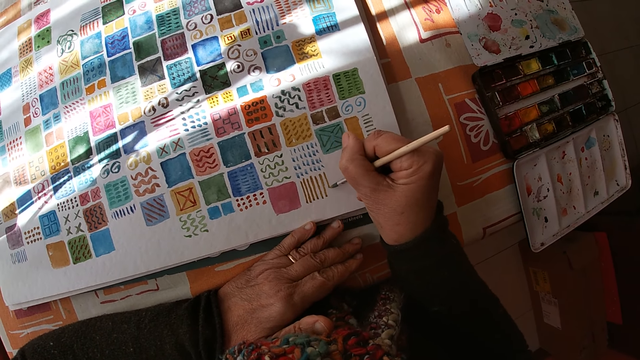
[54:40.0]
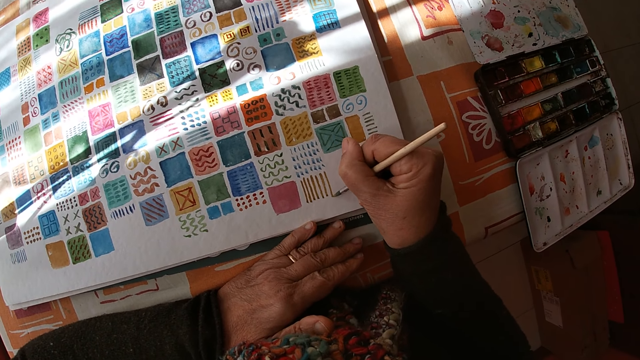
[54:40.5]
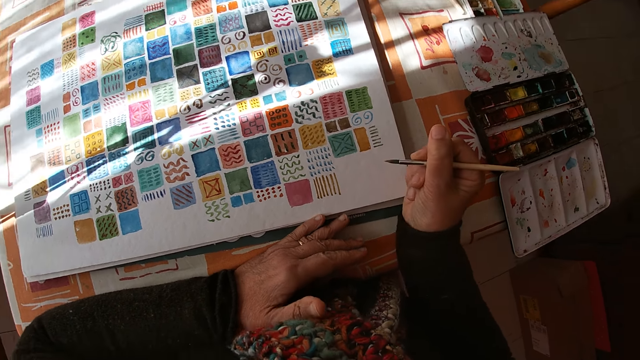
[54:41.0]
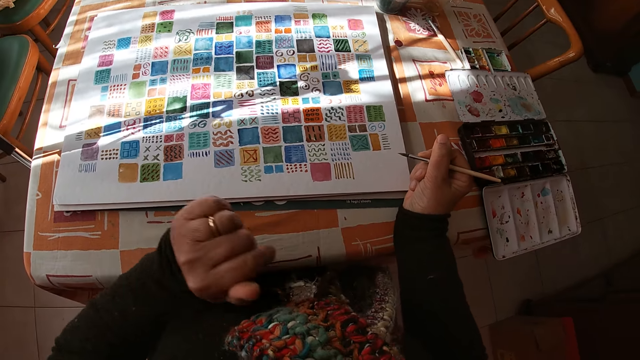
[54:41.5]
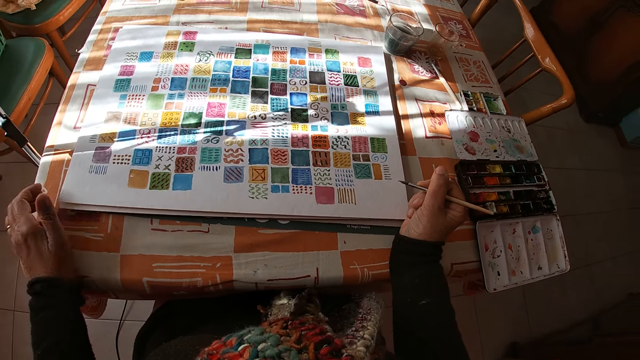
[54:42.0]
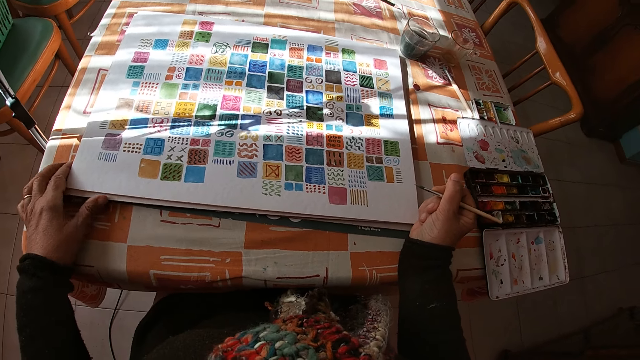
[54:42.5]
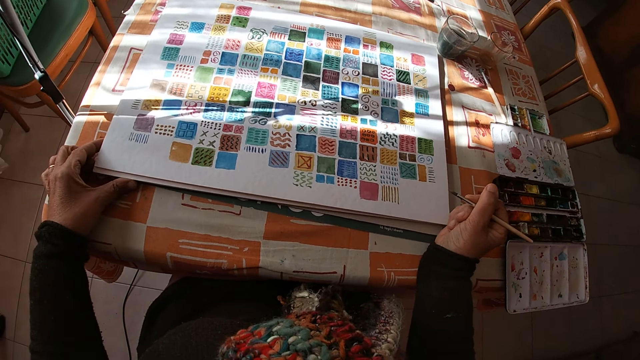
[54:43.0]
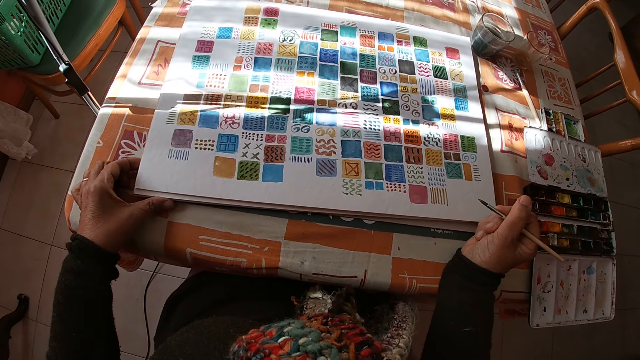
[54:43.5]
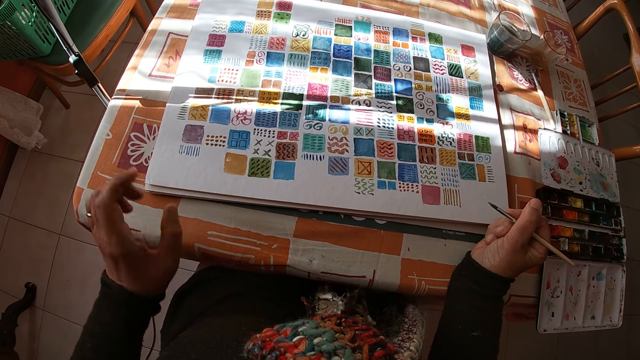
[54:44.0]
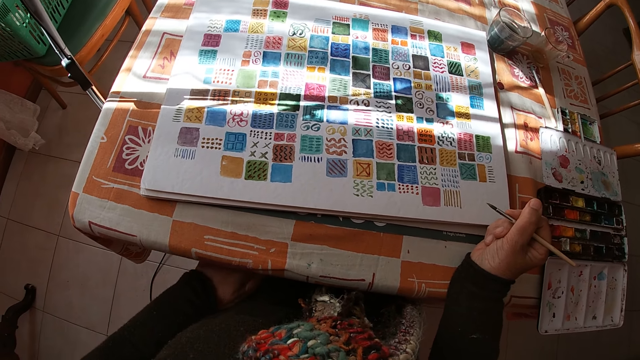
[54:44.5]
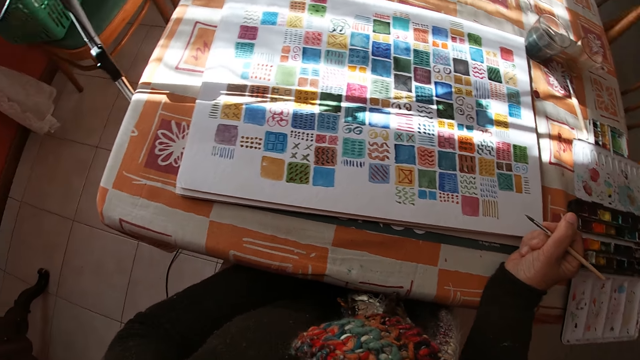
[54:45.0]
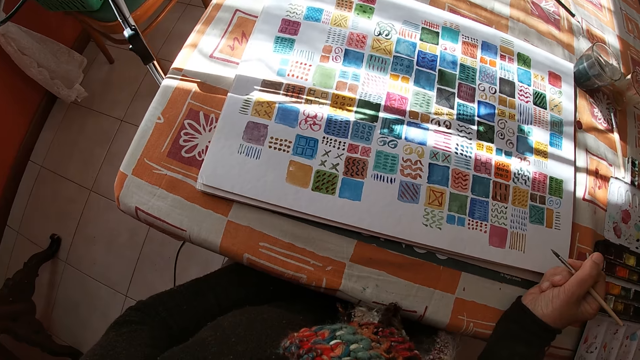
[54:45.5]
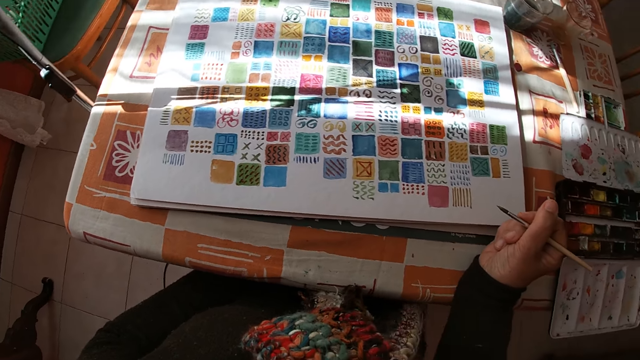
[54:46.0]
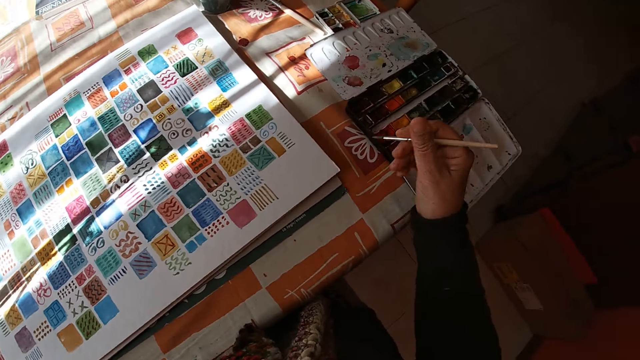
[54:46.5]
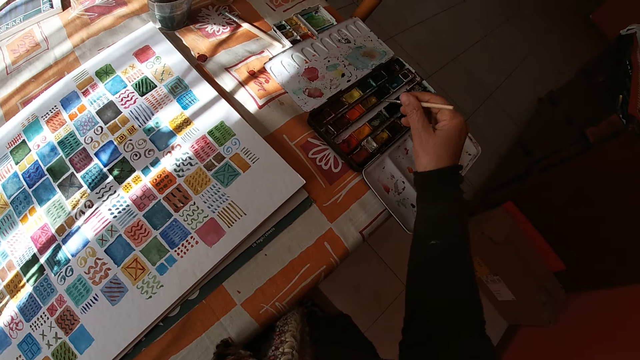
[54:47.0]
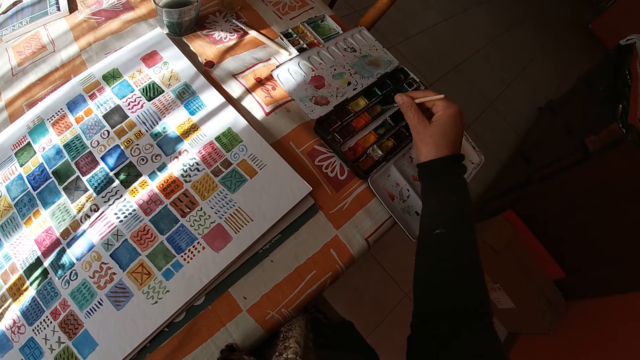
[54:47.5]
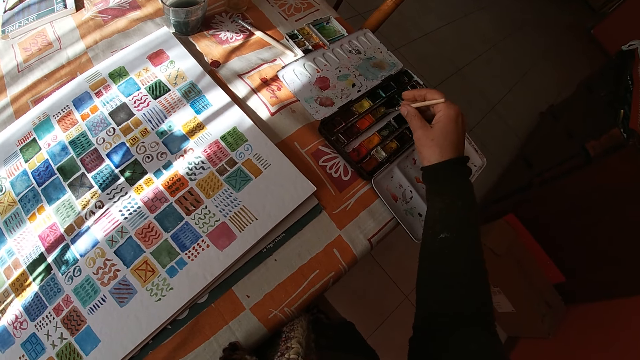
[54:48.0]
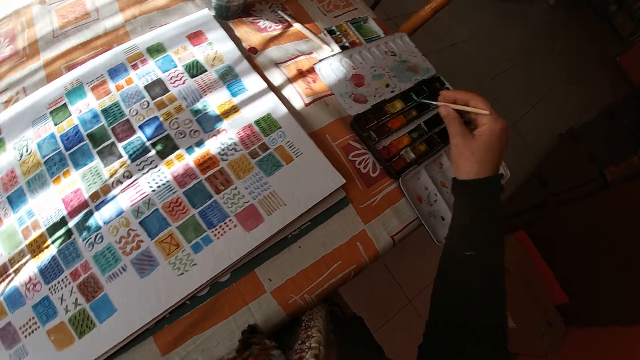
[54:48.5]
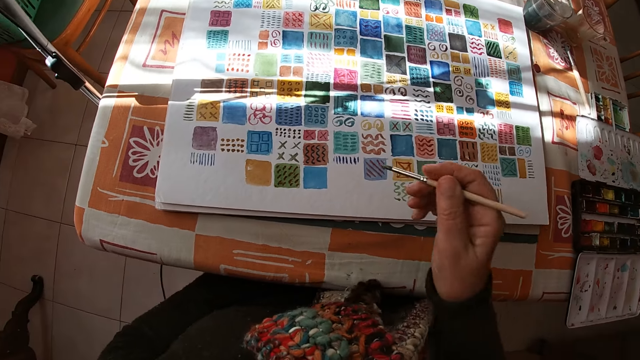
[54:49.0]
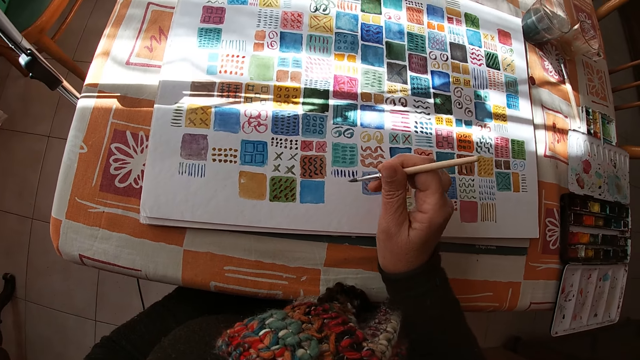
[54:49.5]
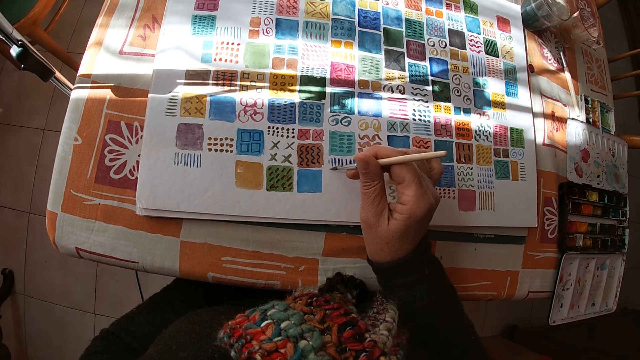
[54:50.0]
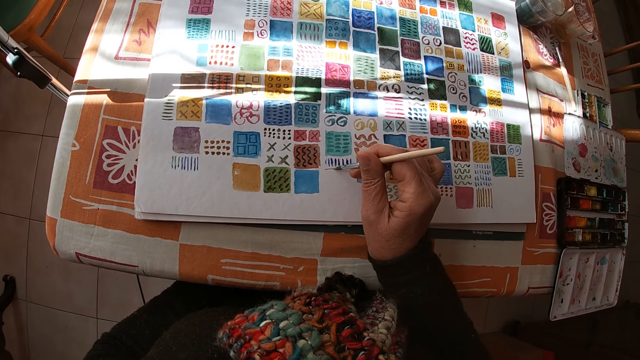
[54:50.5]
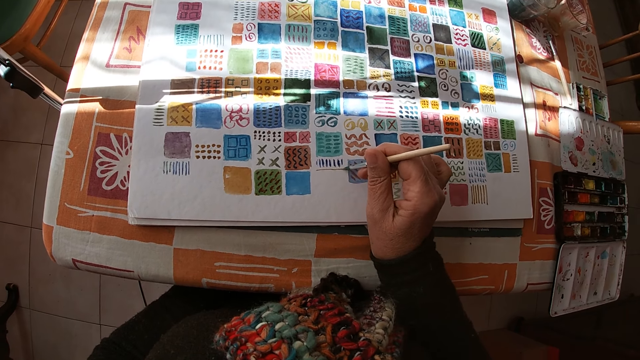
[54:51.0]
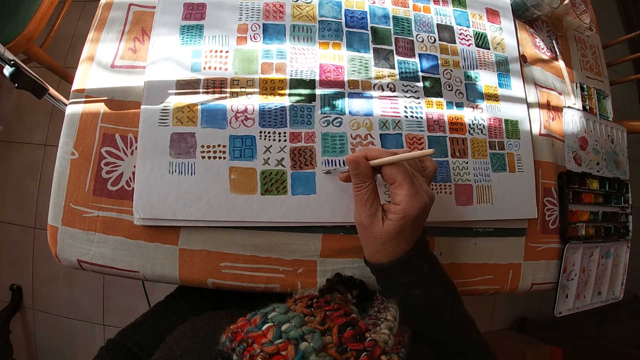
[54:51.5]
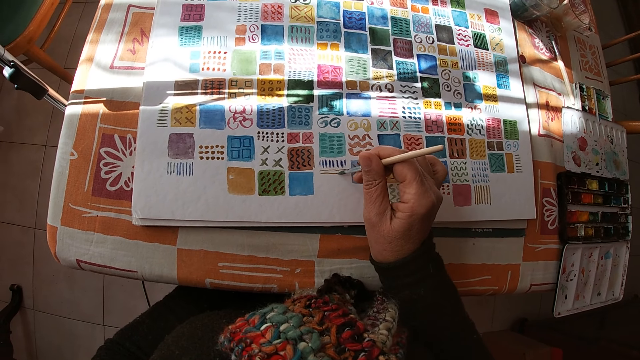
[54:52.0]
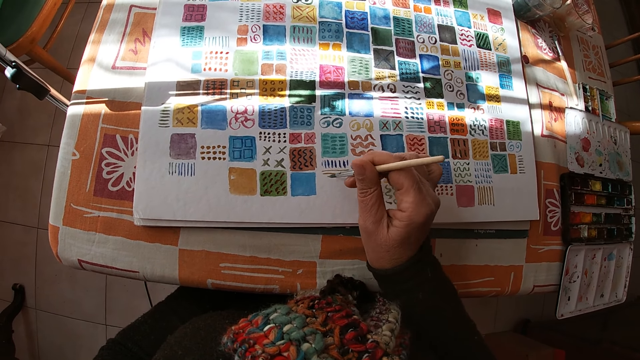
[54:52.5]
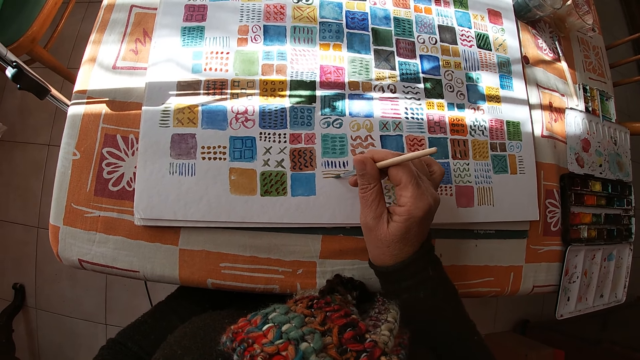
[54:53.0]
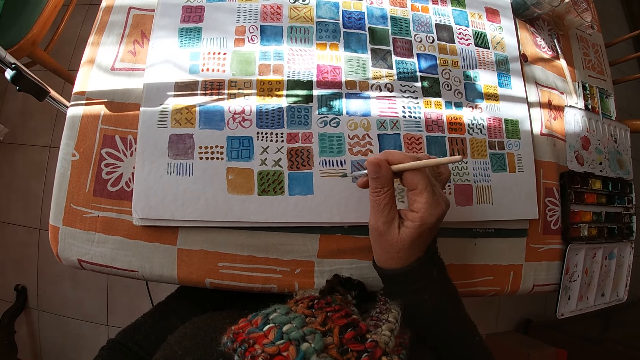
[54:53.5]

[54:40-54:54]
The camera wearer holds the paint brush. She adjusts the canvas pad on the table with her left hand. She holds the drawing. She places her left hand on her thigh under the table. She looks at the drawing. She dips the paint brush into the color palette on the table with her right hand. She paints on the canvas pad on the table with the paint brush in her right hand.

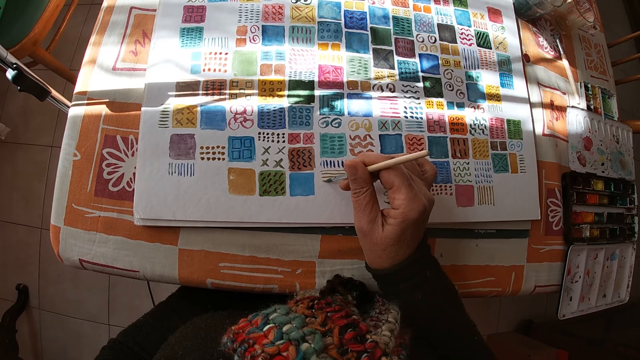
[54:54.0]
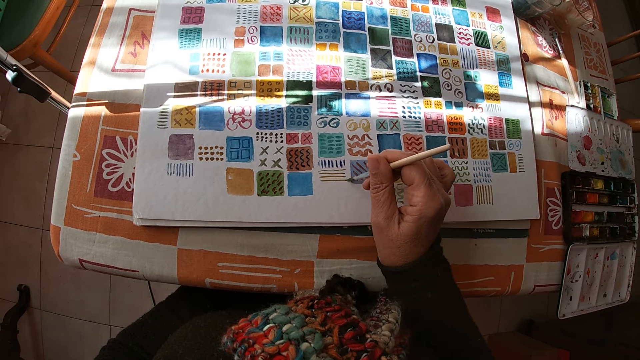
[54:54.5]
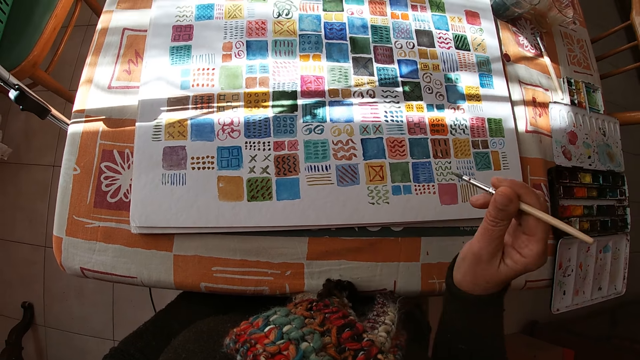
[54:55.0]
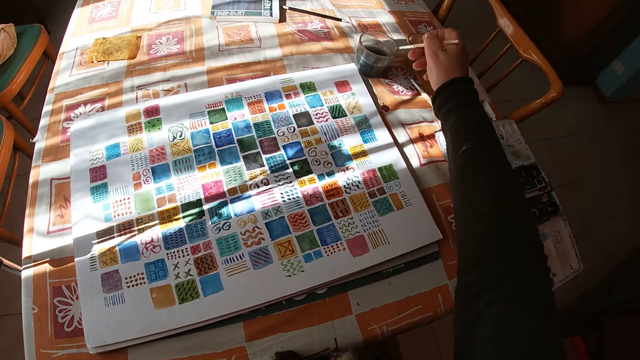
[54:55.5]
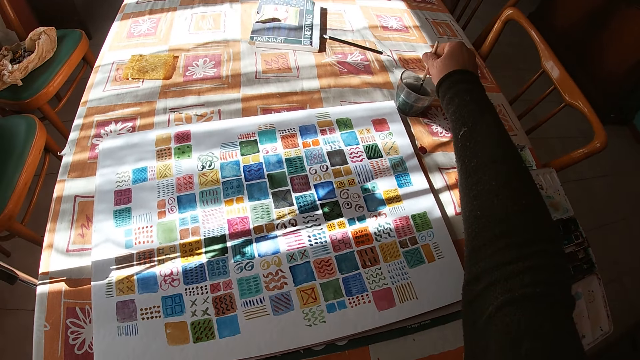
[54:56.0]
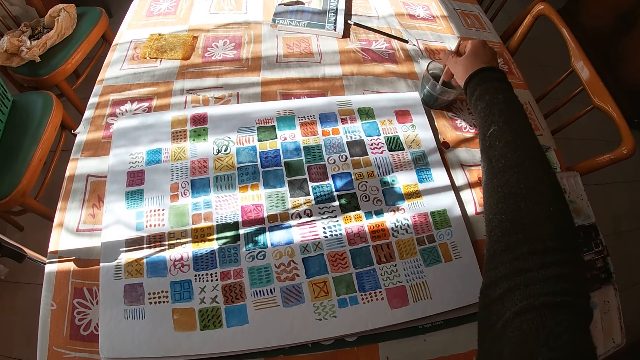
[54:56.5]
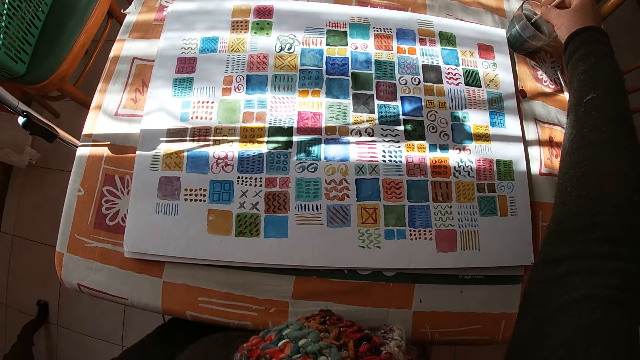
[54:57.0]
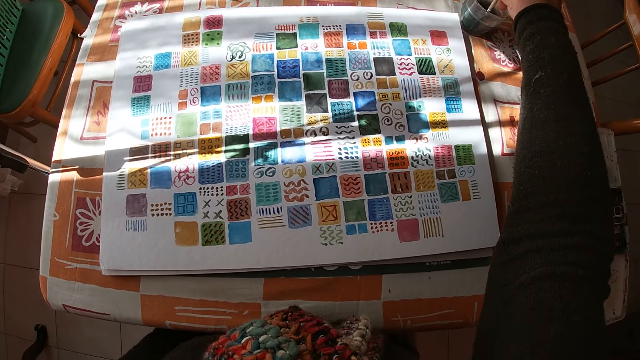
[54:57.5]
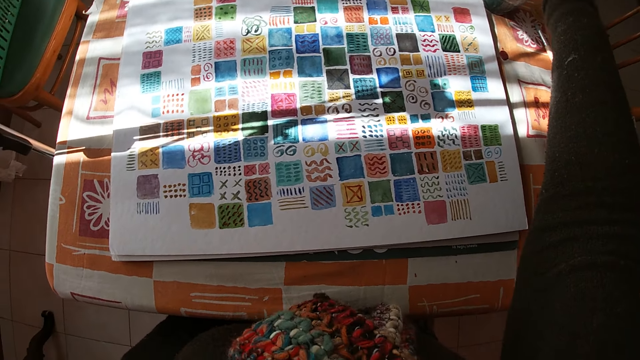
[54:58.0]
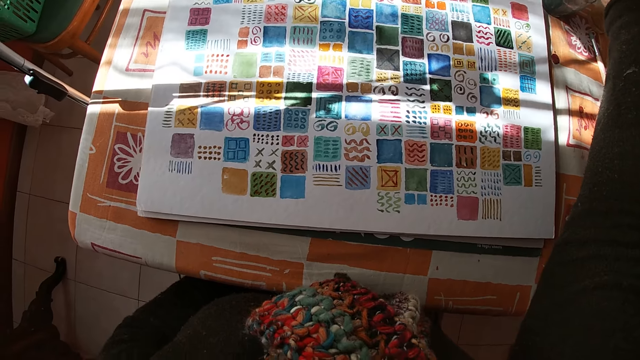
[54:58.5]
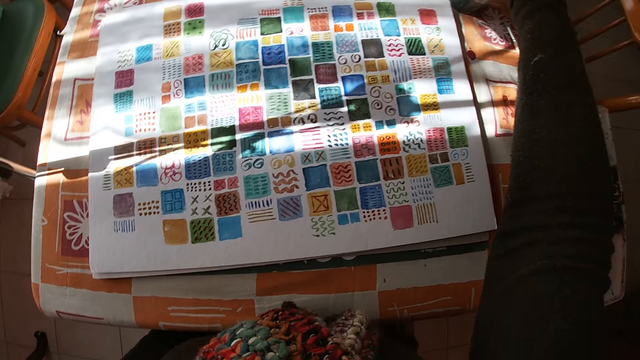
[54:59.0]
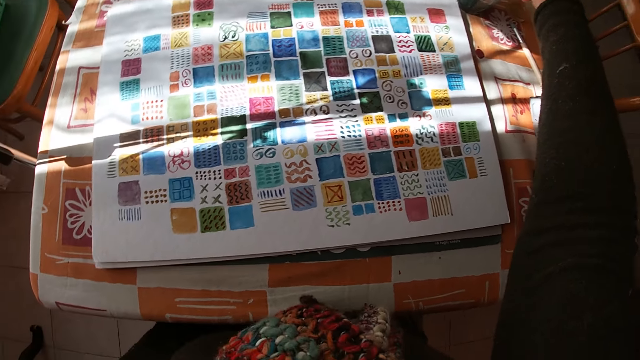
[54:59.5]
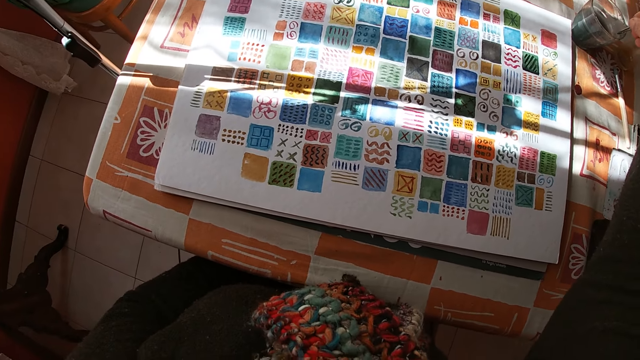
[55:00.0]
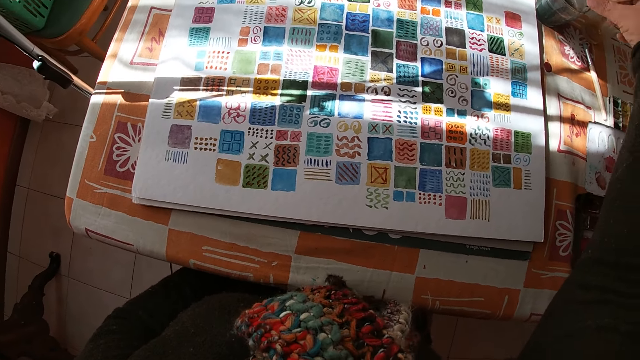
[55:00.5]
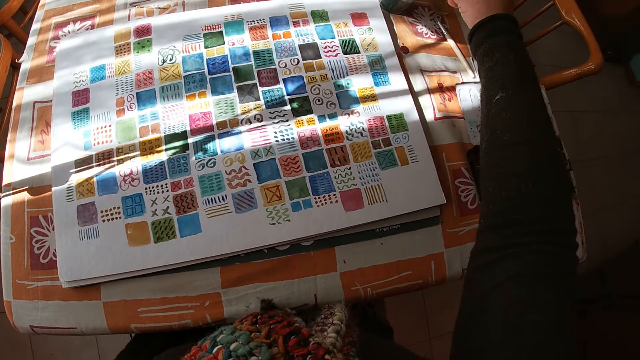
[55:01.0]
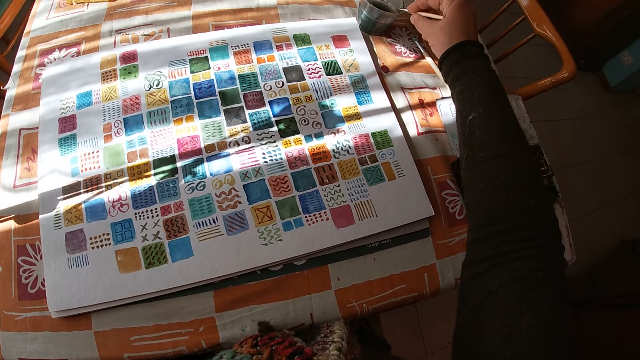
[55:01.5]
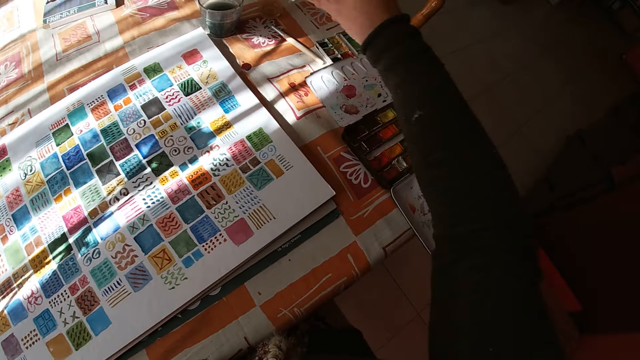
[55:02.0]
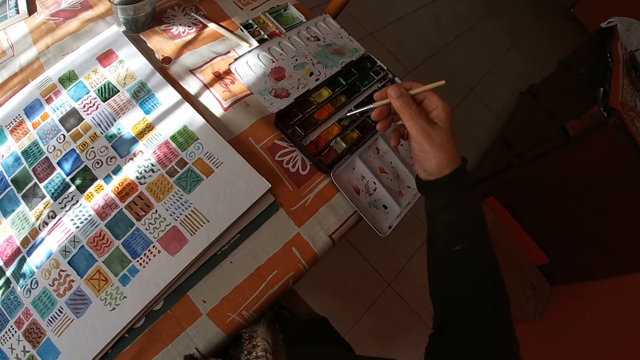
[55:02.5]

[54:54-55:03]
The camera wearer holds the paint brush. She rinses the paint brush in the bowl of water on the table with her right hand. She rubs the paint brush against the glass.
